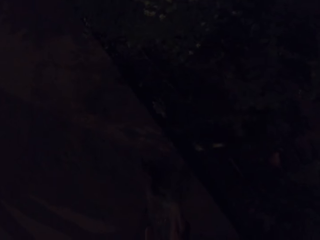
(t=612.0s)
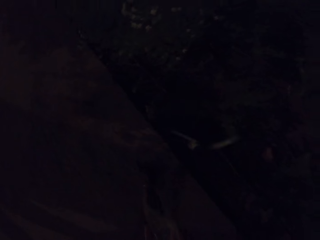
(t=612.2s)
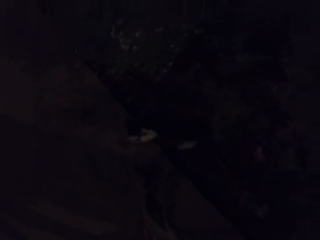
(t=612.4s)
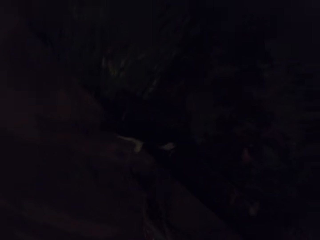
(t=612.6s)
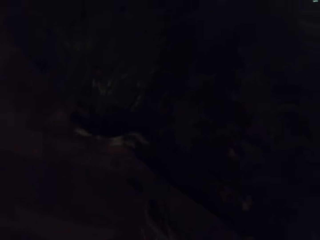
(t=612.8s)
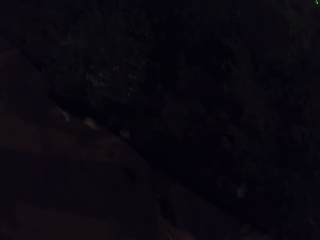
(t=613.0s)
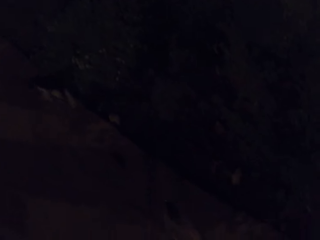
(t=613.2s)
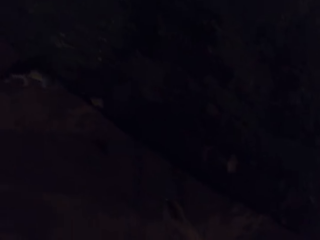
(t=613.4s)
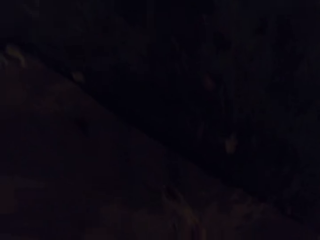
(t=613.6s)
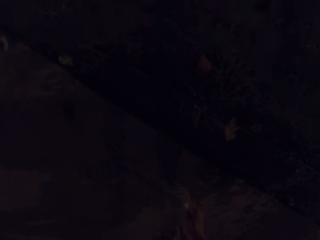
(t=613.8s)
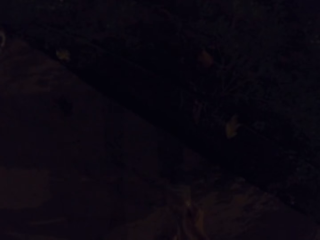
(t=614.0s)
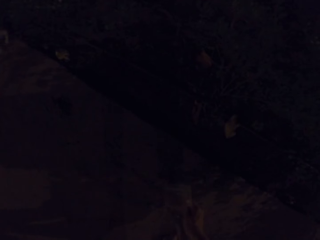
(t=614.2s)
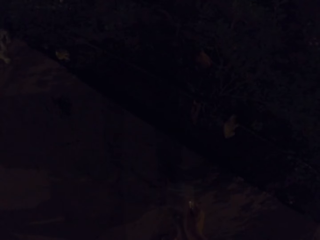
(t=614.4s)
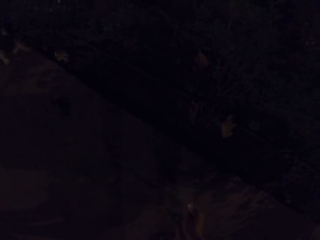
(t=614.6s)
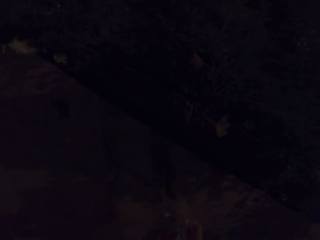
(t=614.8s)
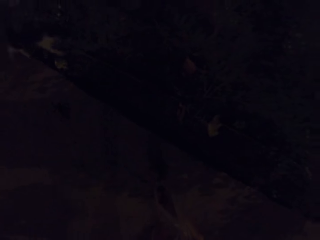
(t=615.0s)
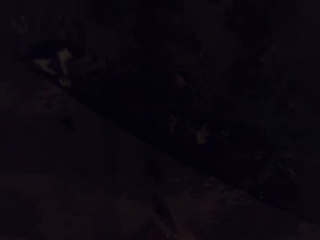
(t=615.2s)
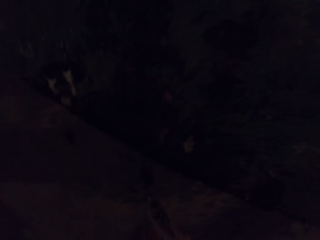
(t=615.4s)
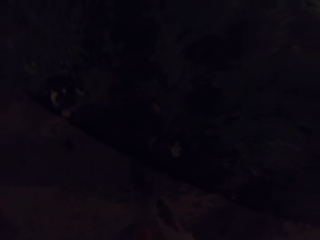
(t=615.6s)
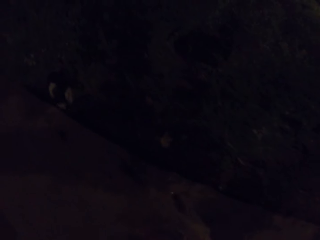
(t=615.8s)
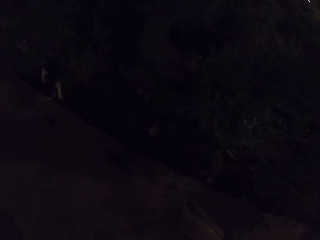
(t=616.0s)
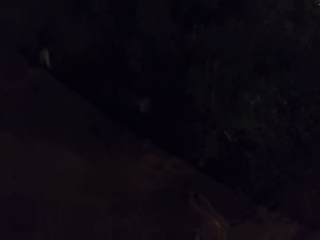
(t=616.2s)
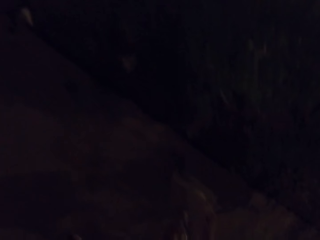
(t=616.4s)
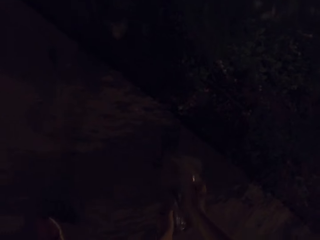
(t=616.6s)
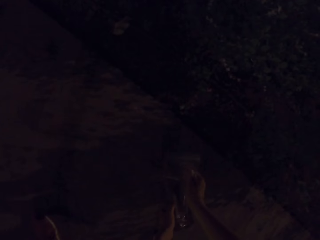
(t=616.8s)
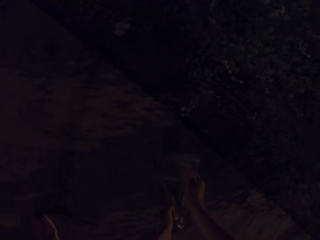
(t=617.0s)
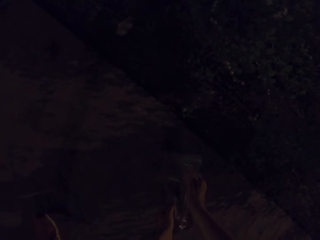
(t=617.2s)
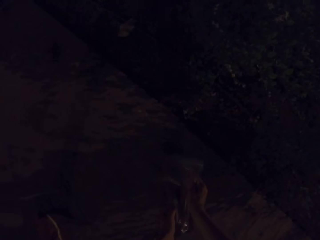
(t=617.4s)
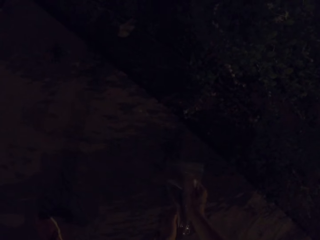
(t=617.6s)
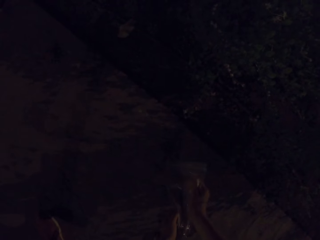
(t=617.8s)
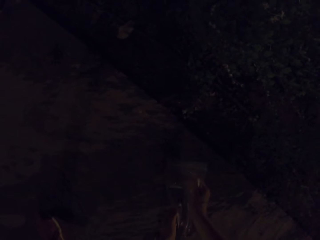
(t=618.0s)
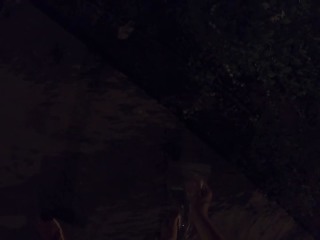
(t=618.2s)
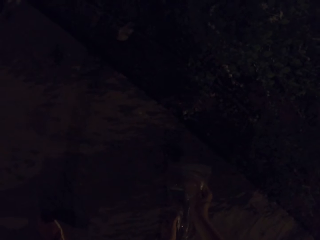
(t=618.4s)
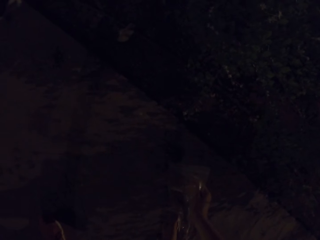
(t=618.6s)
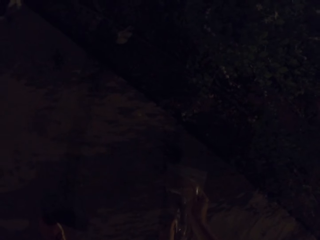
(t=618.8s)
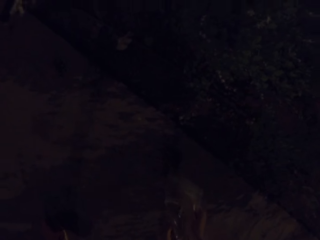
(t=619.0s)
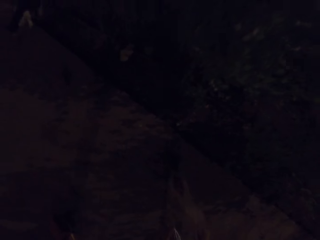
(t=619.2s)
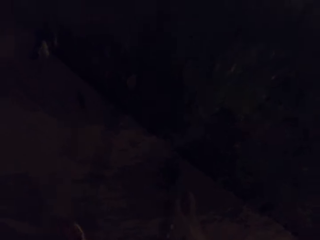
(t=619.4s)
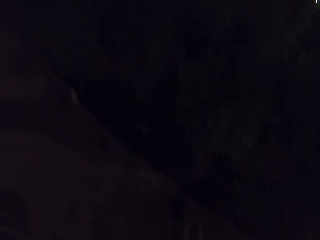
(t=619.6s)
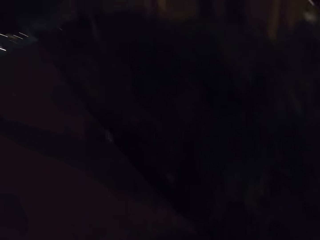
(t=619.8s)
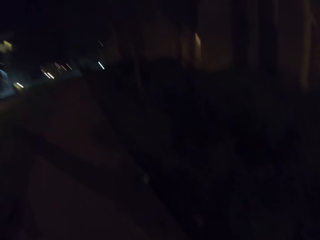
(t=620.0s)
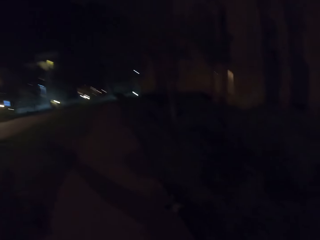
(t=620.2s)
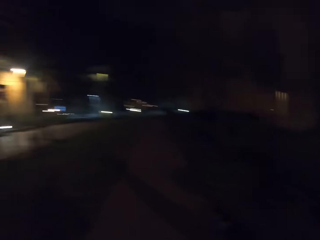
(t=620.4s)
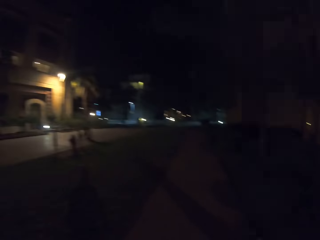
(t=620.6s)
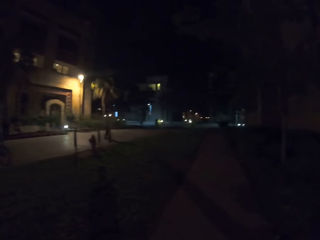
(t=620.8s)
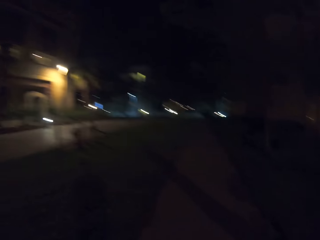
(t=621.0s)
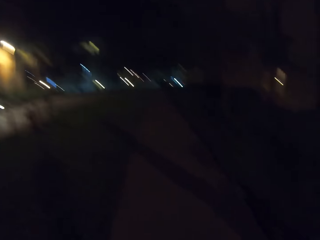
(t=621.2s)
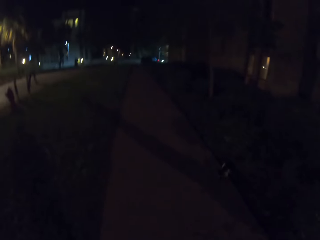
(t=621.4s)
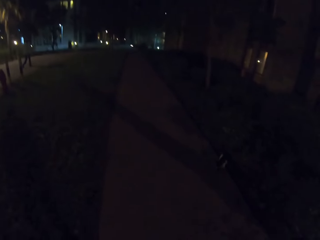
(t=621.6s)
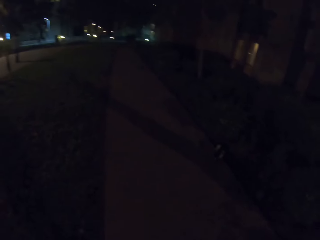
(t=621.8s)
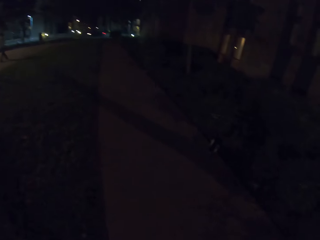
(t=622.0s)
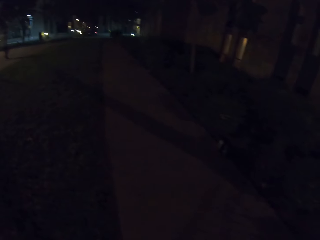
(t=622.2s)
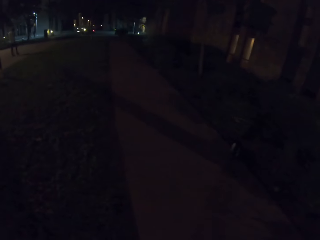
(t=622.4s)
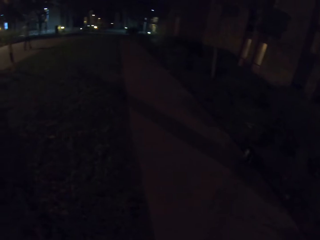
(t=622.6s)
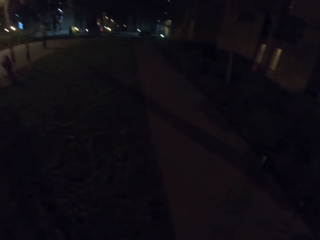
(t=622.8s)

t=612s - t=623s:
The camera wearer puts food for the dogs on the sidewalk. They put food for the dogs on the sidewalk again. They look around.

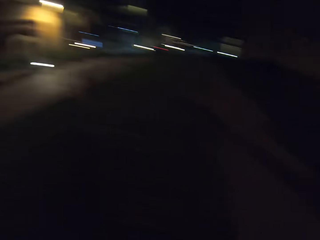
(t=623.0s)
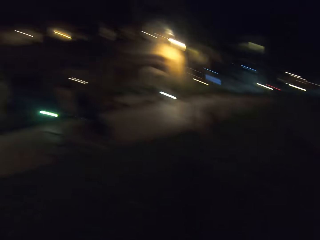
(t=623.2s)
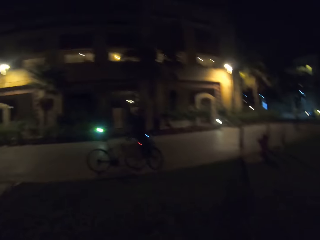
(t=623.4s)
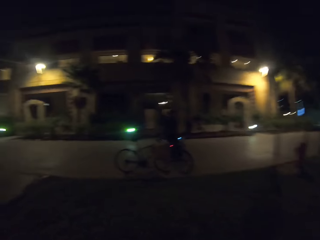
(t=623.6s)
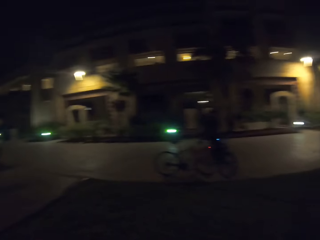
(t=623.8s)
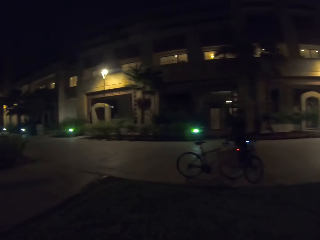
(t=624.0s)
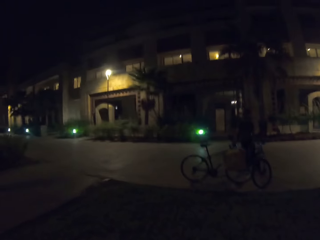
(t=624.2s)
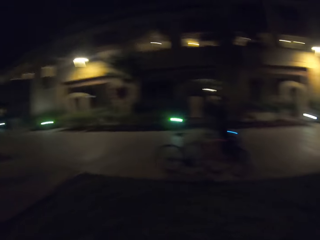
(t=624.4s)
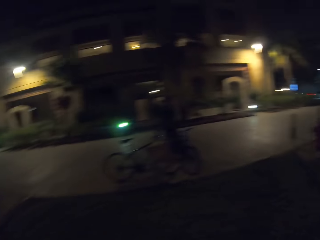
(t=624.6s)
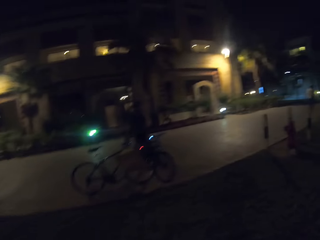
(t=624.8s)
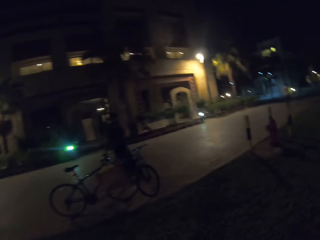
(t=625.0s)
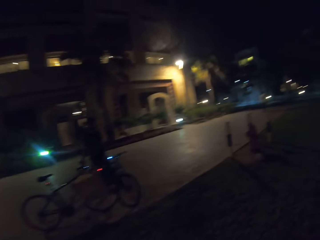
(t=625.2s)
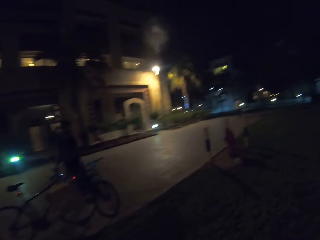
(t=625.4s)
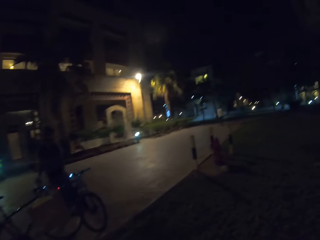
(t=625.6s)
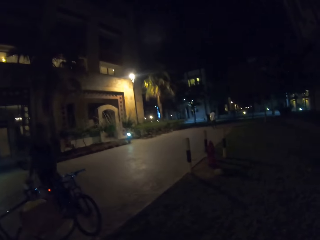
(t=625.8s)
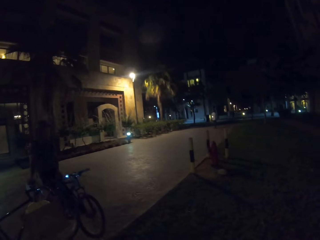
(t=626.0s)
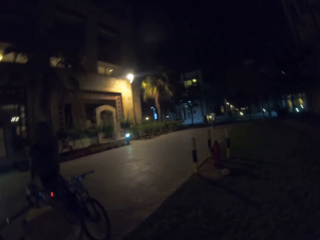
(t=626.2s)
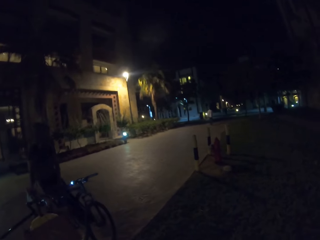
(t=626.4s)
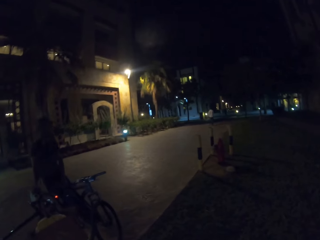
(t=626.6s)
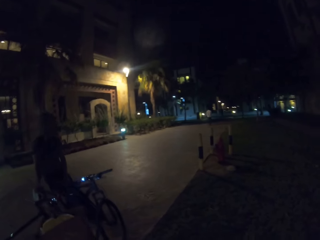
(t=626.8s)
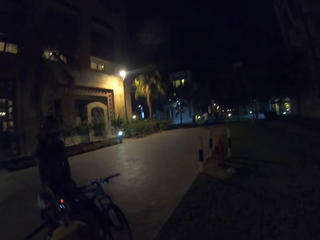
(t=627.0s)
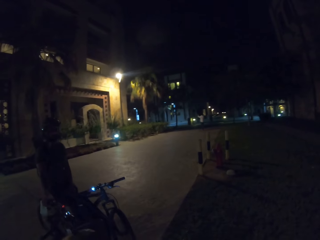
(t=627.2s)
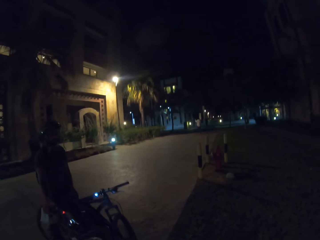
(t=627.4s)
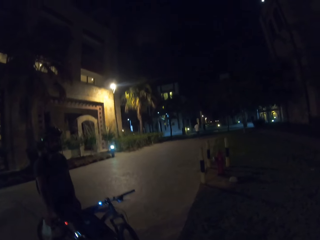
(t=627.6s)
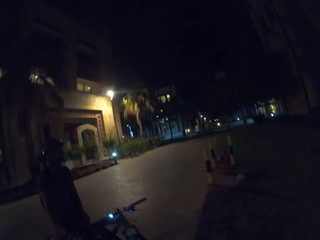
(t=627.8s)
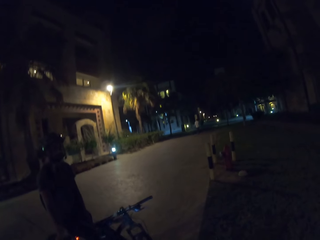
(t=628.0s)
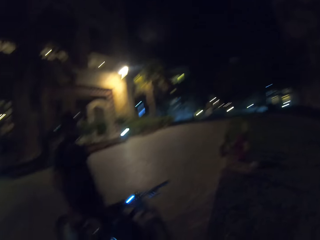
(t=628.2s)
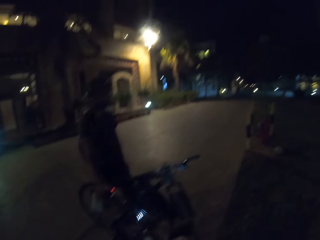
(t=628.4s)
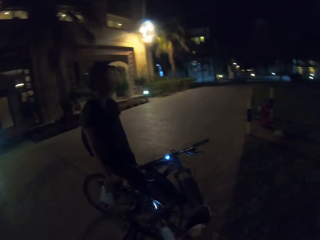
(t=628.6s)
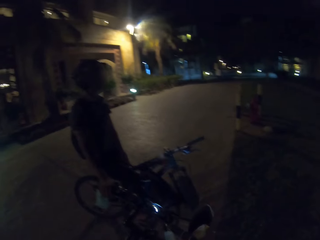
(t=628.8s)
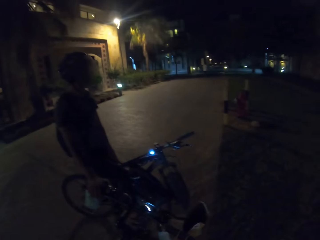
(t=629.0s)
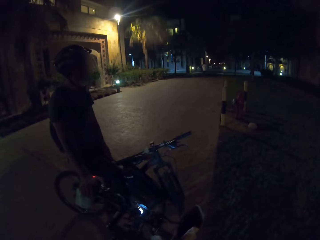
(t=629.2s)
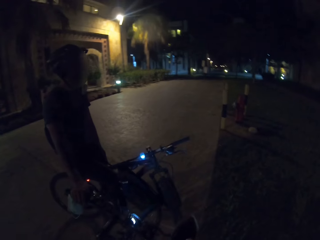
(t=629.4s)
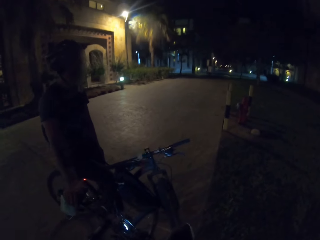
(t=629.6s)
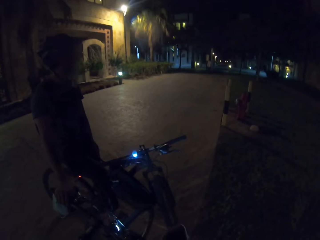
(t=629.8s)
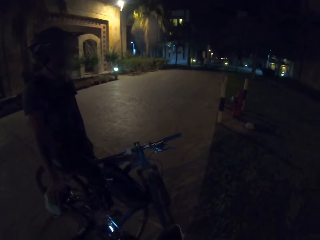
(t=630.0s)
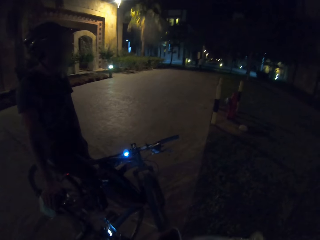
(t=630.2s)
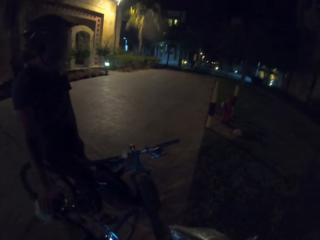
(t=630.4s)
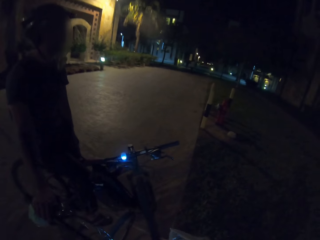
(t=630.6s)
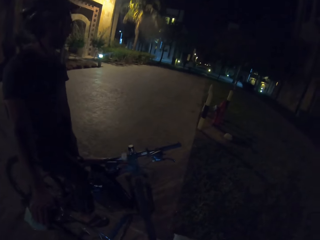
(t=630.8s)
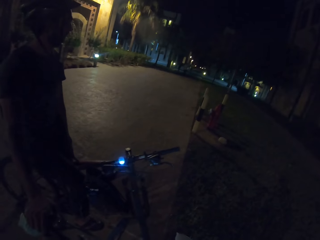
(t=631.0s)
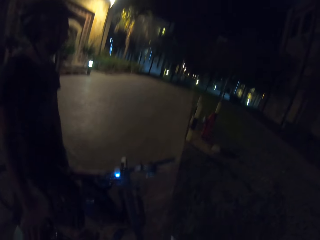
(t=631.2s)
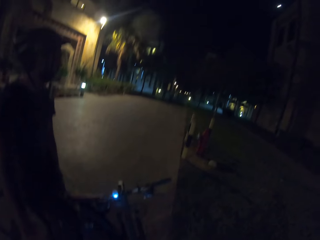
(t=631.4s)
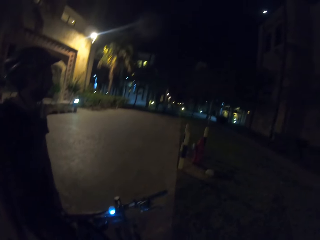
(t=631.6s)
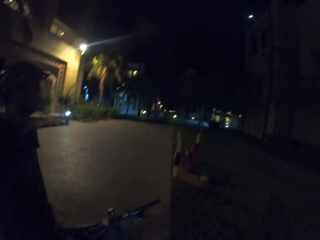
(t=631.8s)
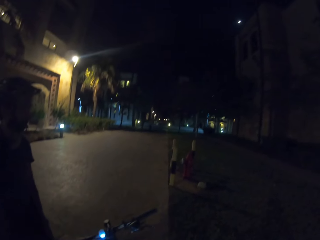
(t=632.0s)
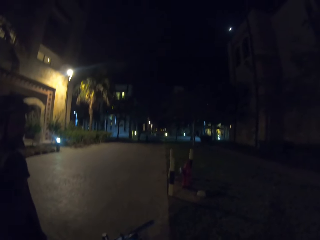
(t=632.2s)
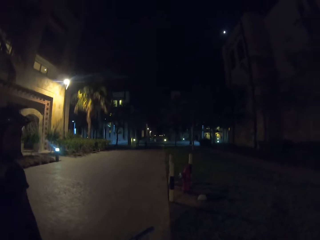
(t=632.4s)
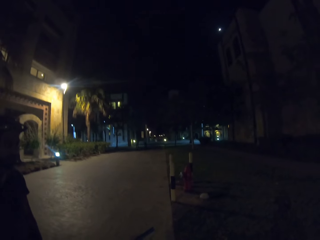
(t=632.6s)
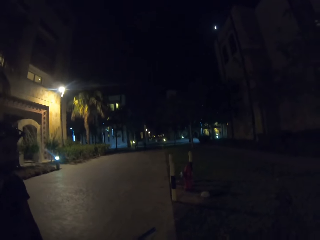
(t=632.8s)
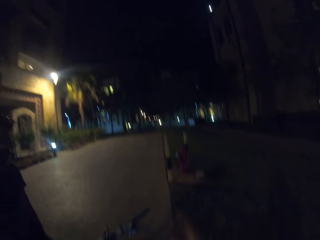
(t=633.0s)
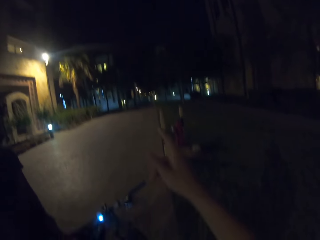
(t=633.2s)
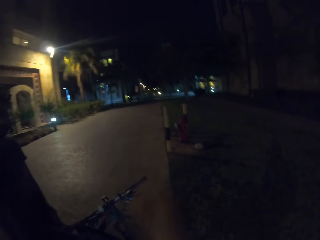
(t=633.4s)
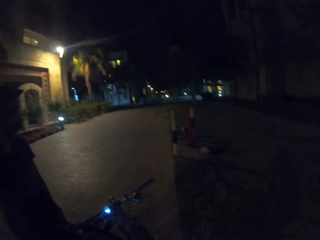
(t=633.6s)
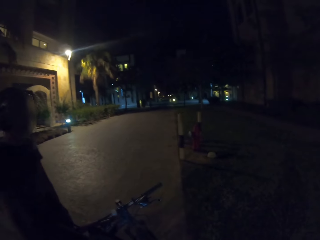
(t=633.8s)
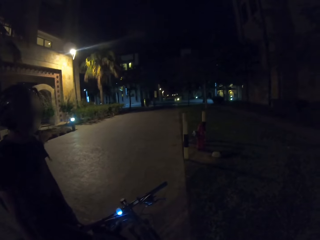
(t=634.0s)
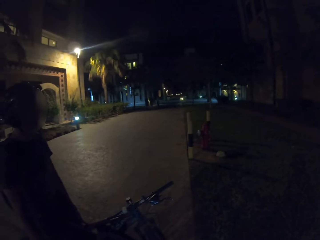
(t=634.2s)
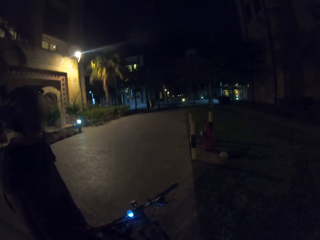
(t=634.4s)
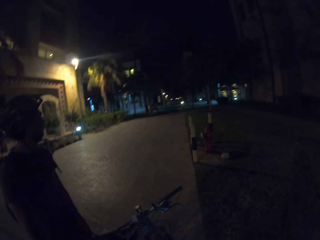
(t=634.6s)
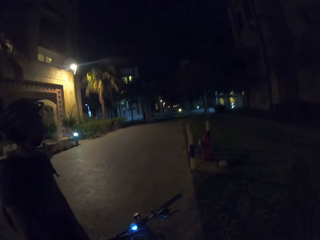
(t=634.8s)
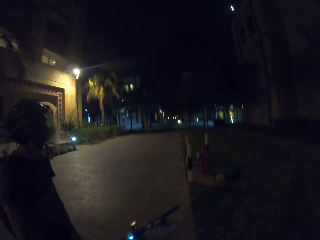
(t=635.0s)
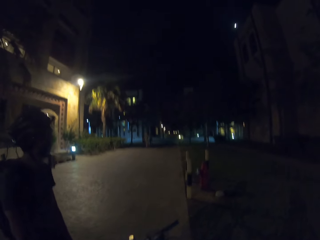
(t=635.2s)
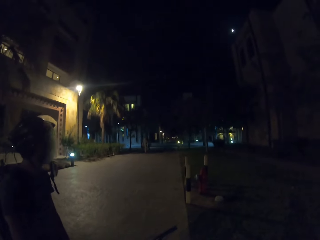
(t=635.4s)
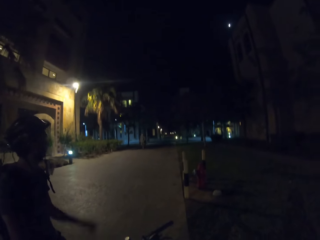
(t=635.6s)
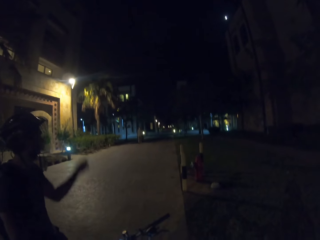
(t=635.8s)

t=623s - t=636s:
The camera wearer walks around. They walk near a person. The person looks around. The camera wearer points at the road. They show gestures with the hand.
